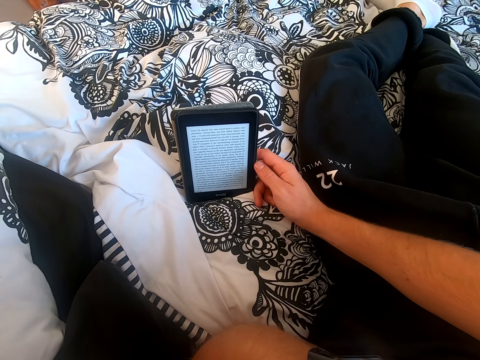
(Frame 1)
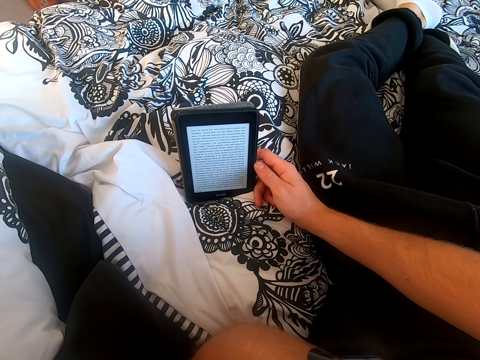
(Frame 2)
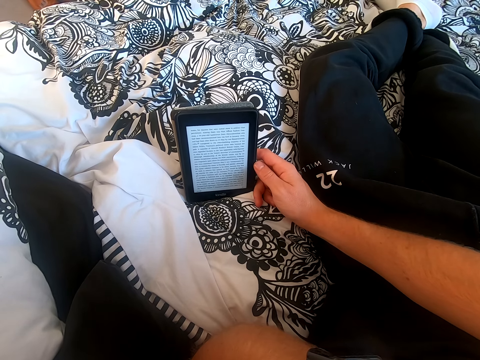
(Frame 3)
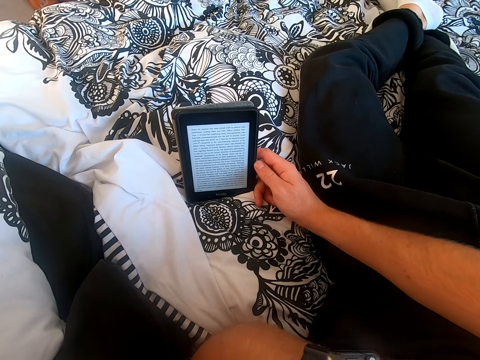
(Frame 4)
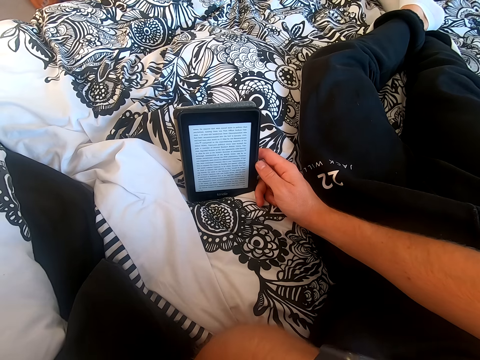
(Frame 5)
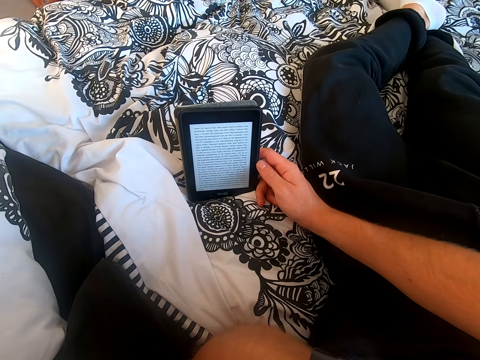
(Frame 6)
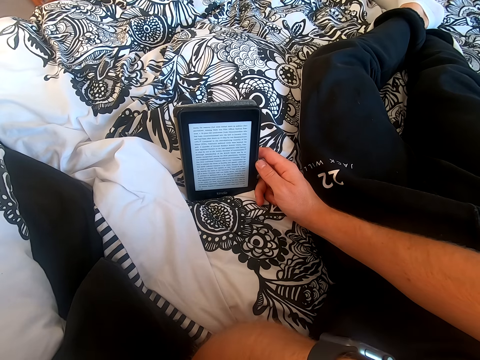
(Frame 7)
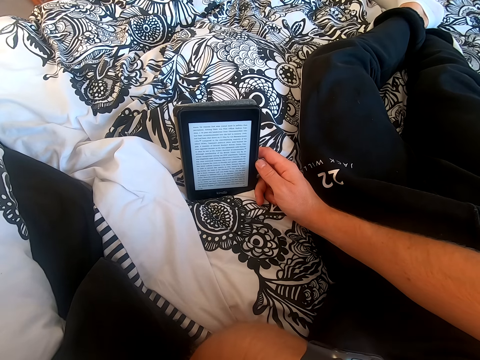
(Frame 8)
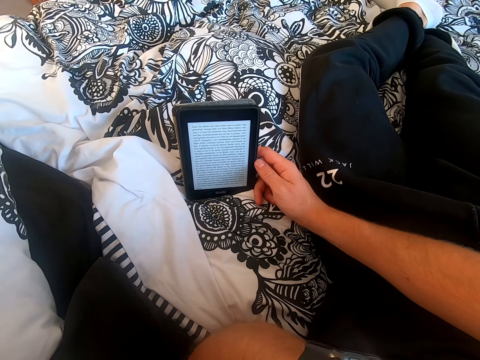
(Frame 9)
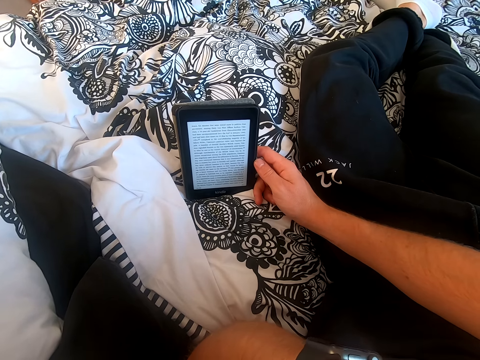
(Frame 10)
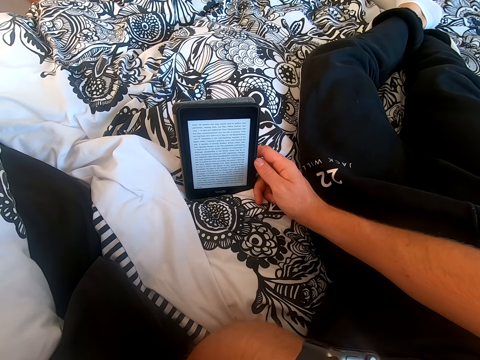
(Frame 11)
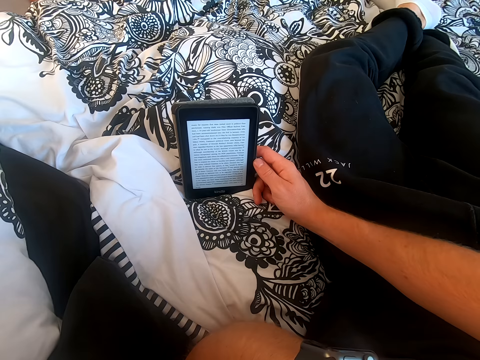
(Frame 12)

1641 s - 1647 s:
The camera wearer reads the book on the tablet.

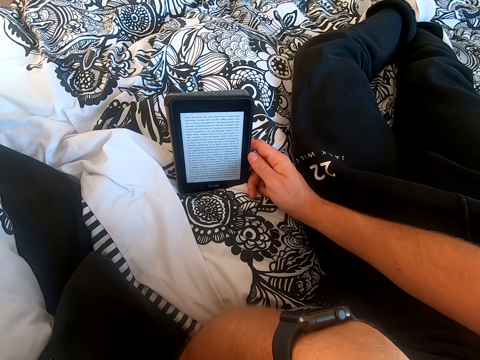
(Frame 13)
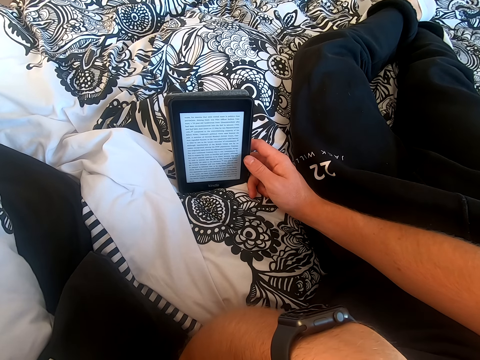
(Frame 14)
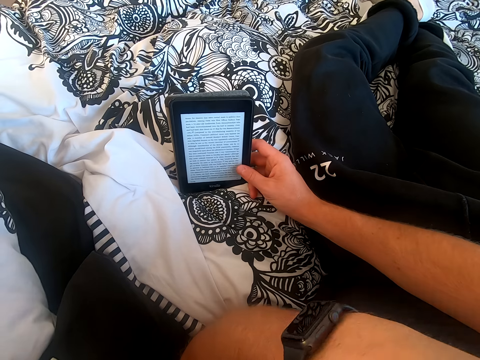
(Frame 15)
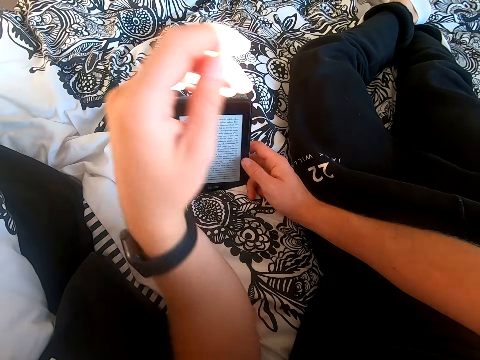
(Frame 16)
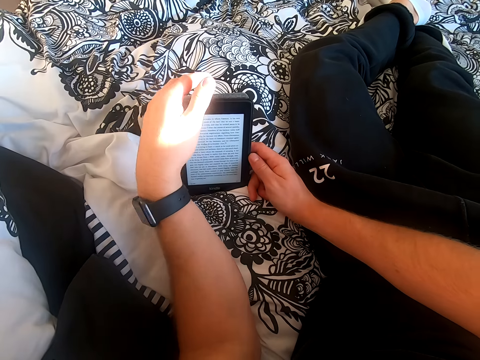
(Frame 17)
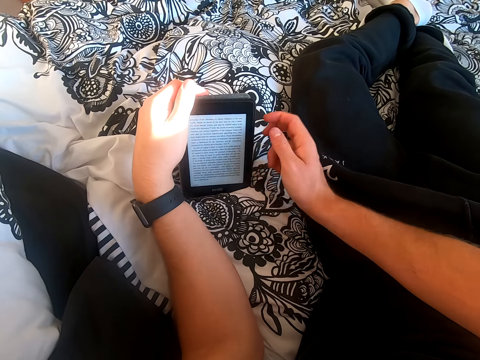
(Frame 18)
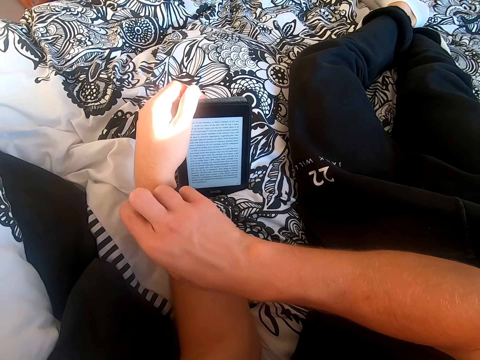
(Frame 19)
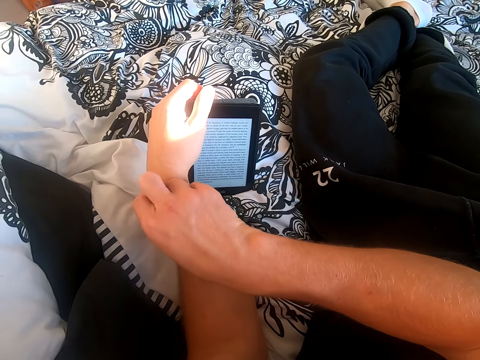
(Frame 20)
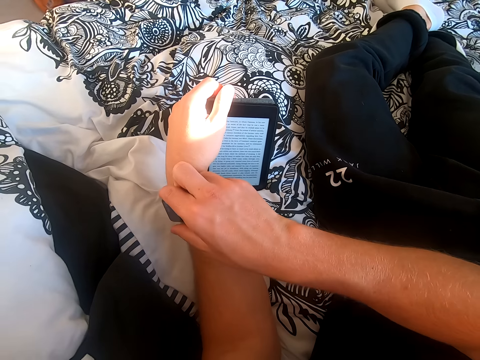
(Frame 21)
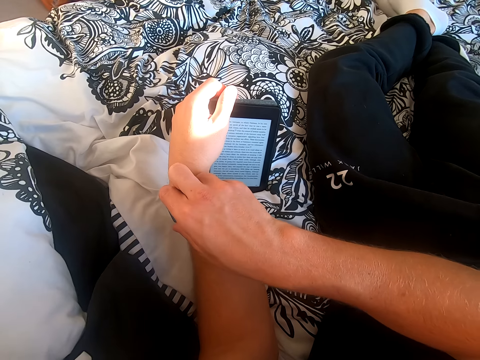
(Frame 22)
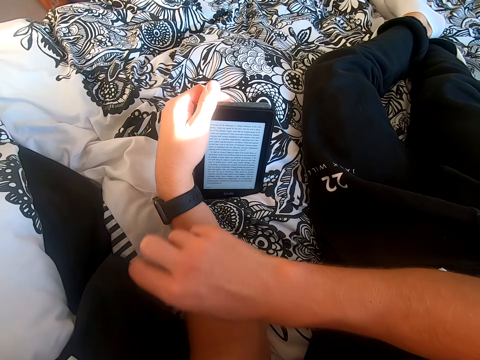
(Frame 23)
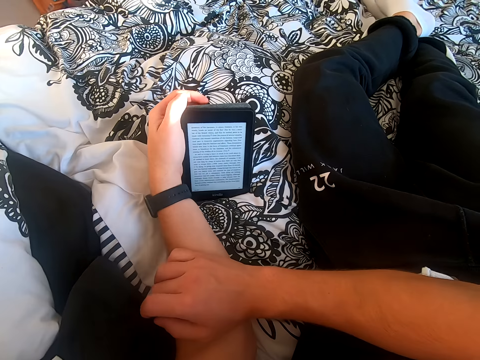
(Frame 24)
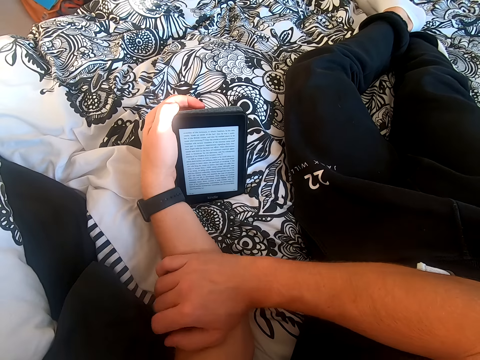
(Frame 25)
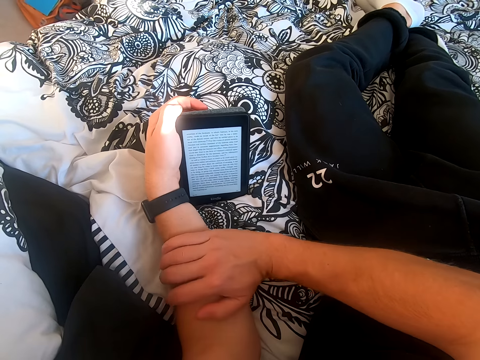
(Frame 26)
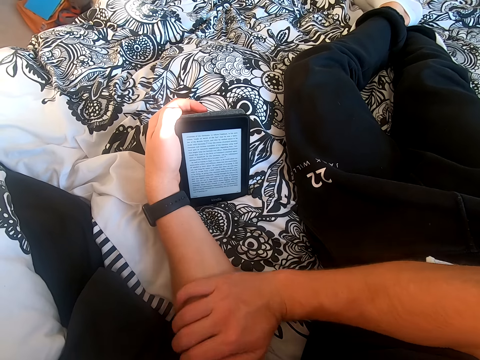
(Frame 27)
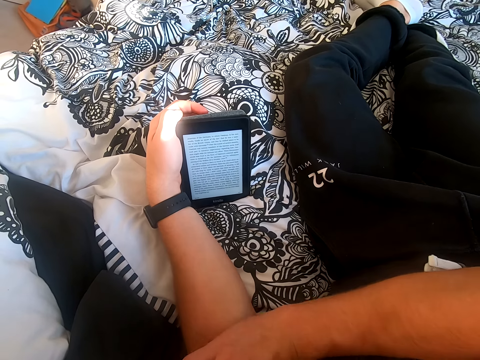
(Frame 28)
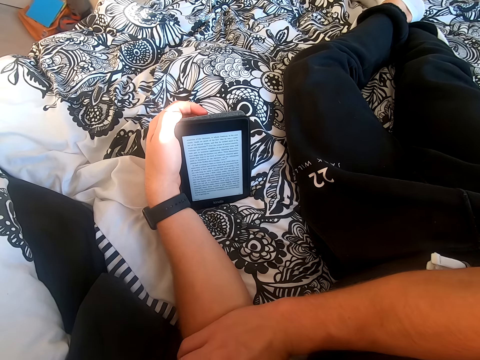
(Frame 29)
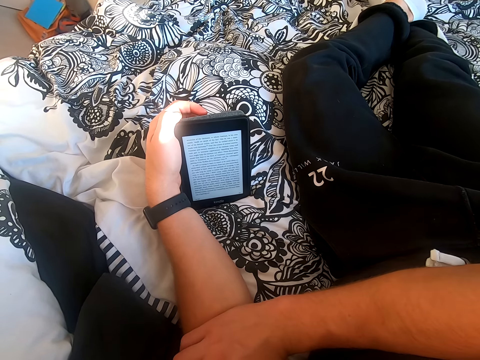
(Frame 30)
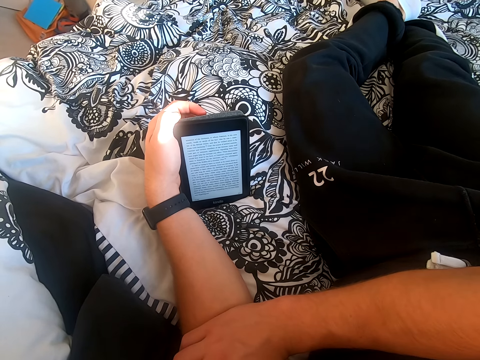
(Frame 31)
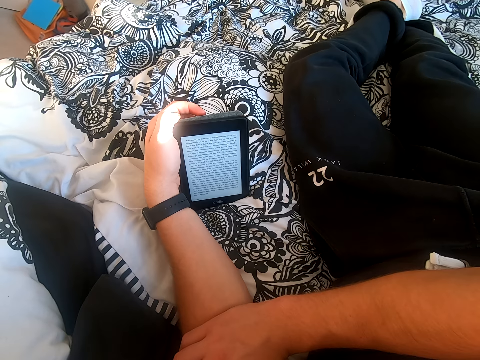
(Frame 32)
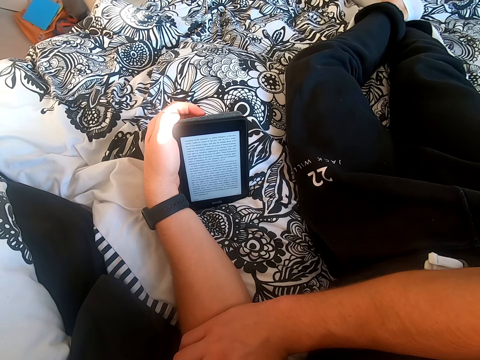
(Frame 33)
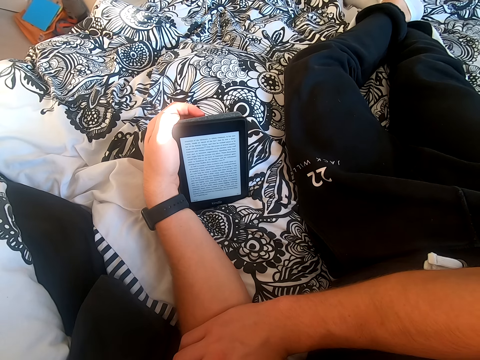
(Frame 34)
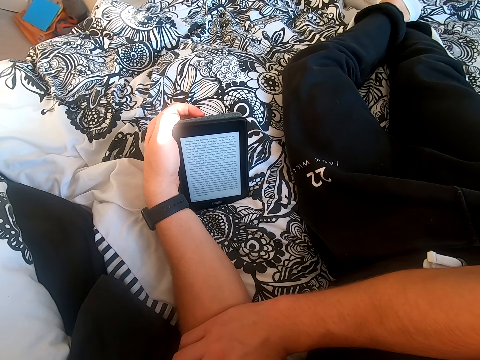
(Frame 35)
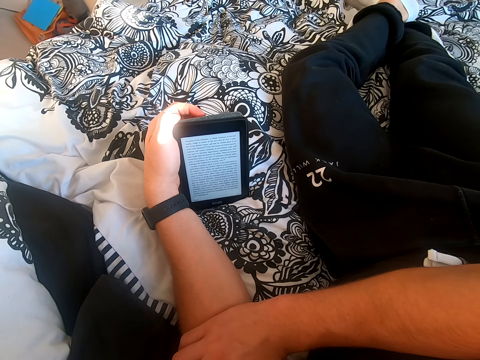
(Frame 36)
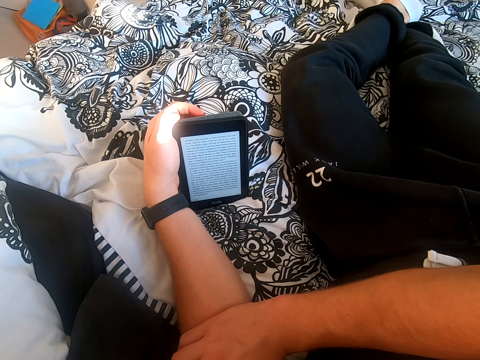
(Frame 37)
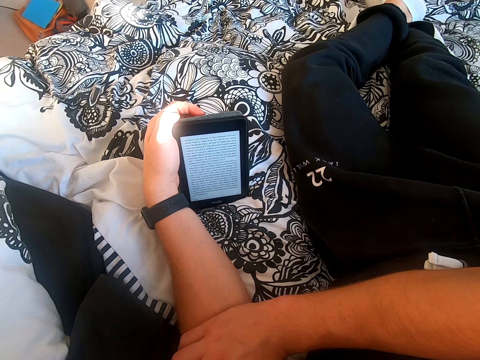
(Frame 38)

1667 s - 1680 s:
The camera wearer scrolls through the tablet. He holds the tablet with his left hand. He lifts his right hand from the tablet. He touches his watch. He holds the wrist watch. He places his right hand on the left hand. He reads the book on the tablet. He moves his right hand on the left hand.

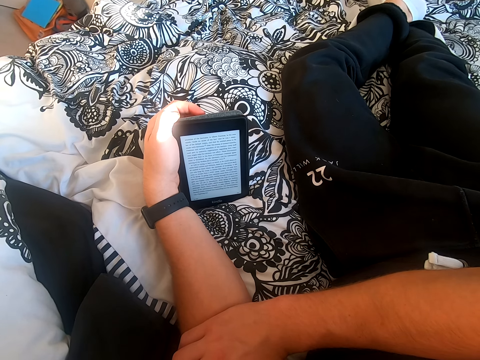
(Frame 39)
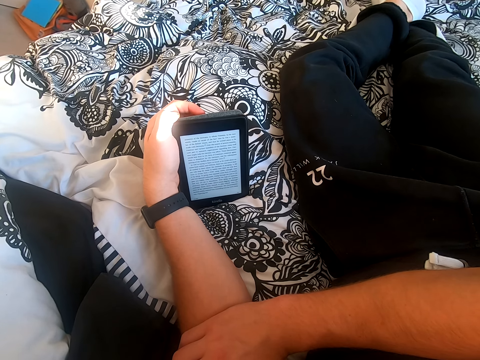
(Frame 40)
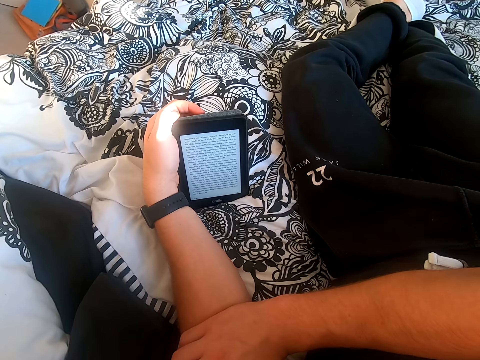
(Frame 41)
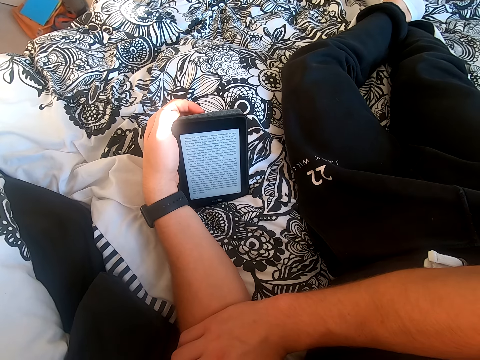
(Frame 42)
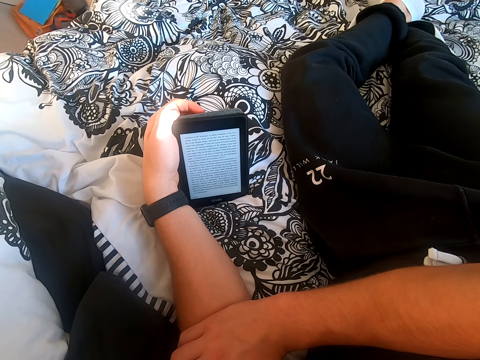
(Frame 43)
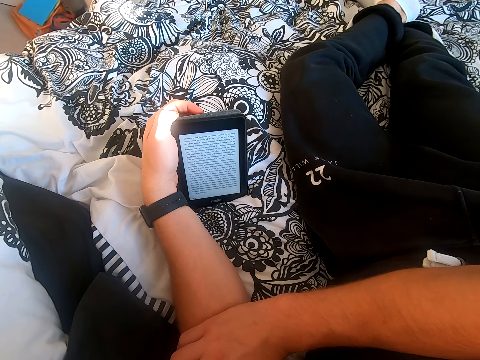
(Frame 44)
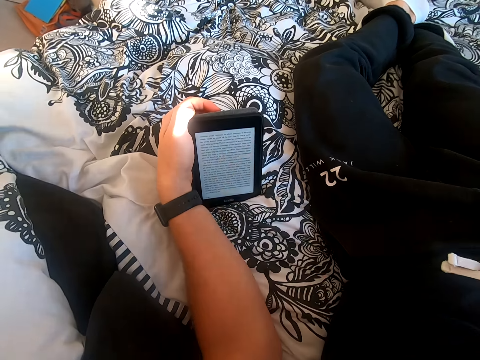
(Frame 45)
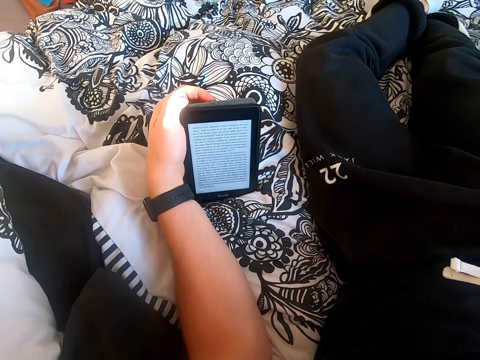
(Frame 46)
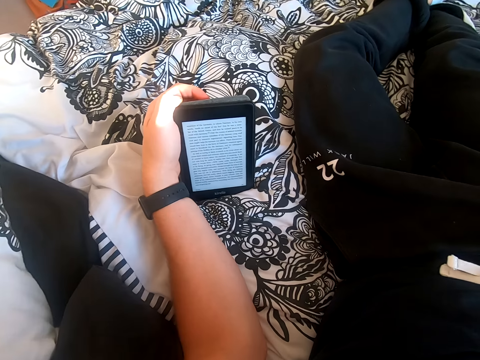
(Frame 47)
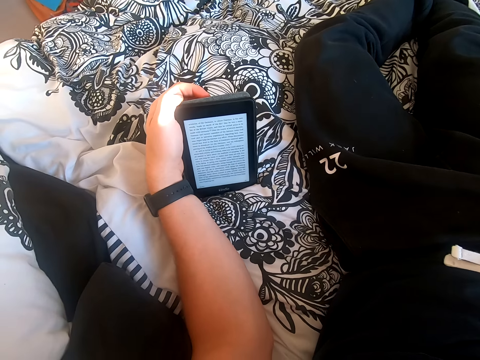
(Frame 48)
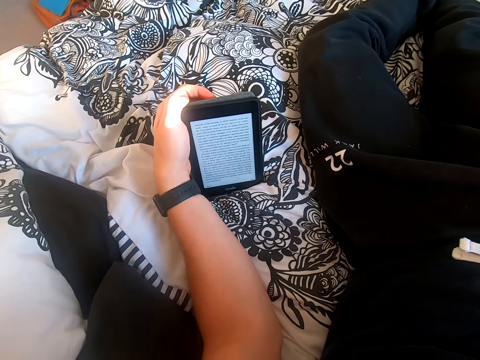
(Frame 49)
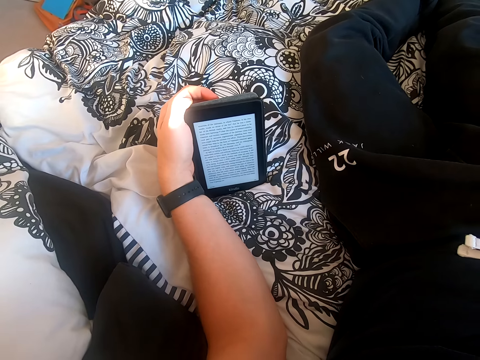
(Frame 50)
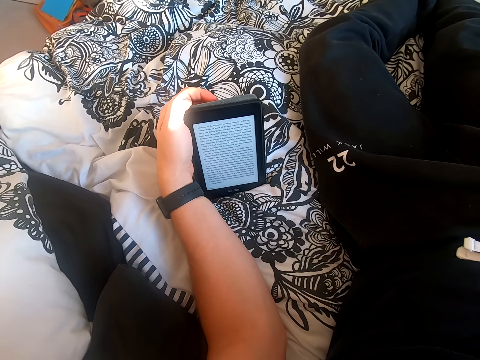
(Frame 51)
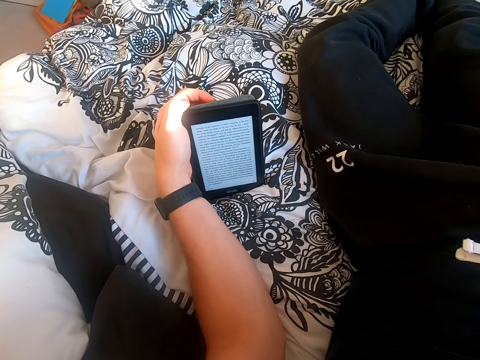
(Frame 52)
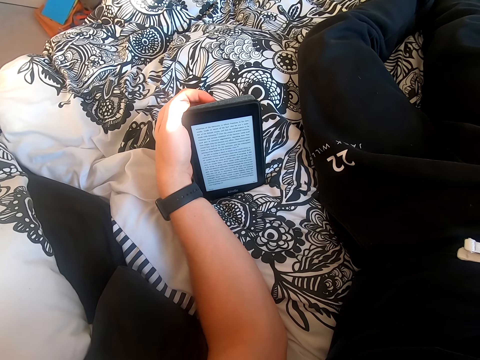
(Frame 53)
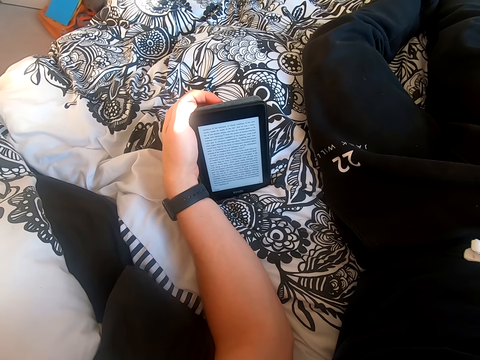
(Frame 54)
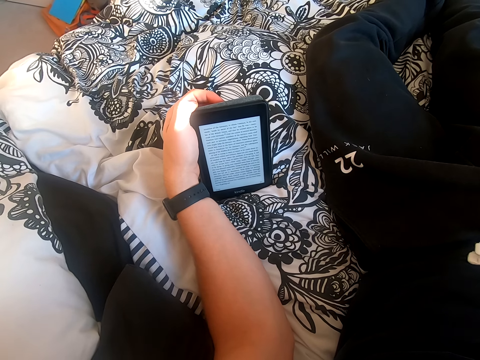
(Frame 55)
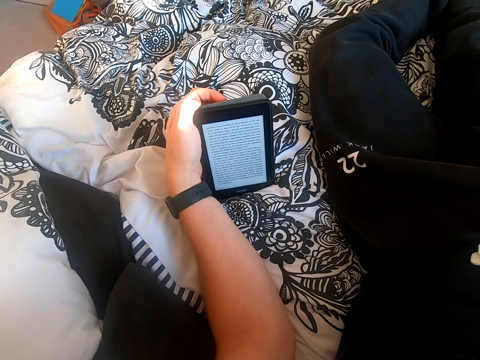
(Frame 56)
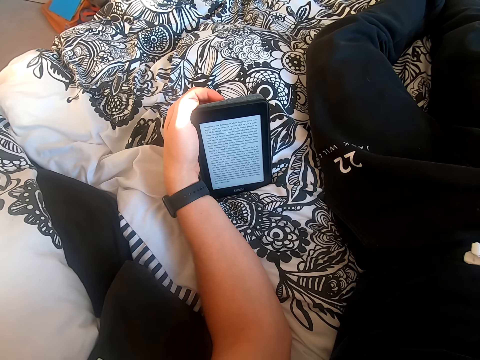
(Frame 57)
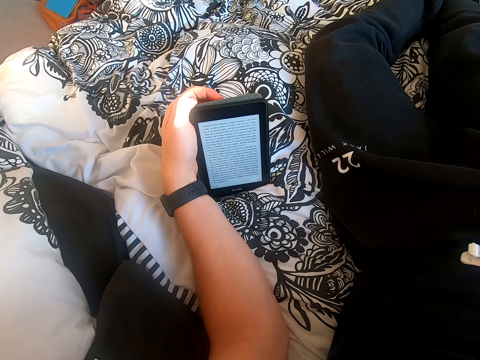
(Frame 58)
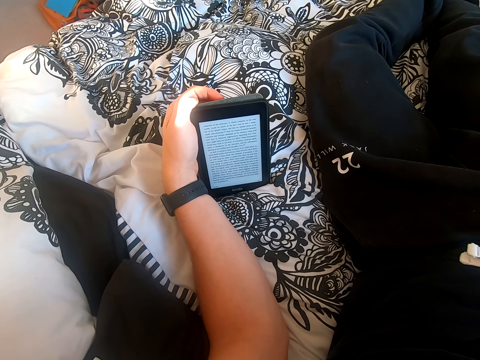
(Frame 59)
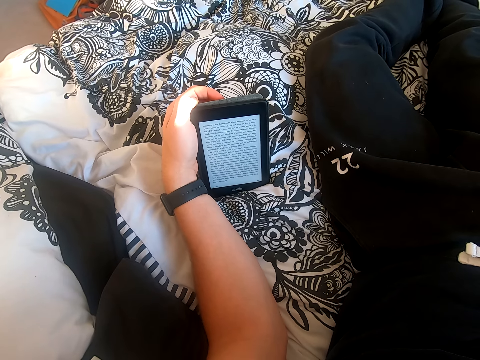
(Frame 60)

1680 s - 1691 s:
The camera wearer lifts his right hand. He reads on the tablet.
